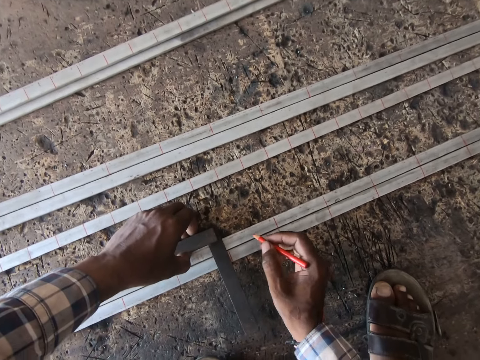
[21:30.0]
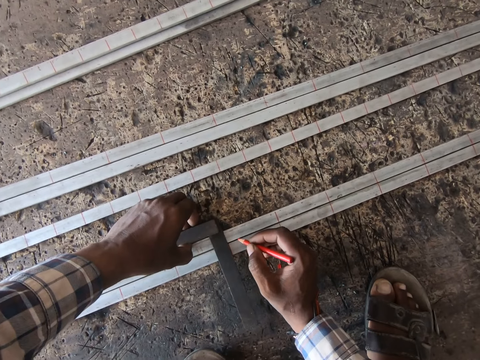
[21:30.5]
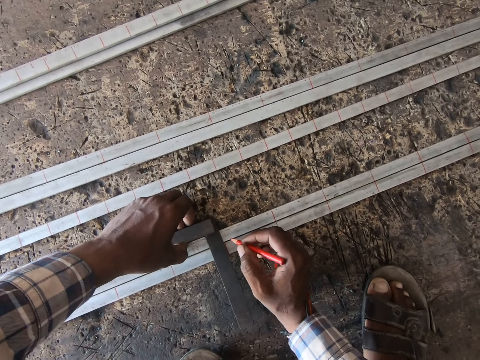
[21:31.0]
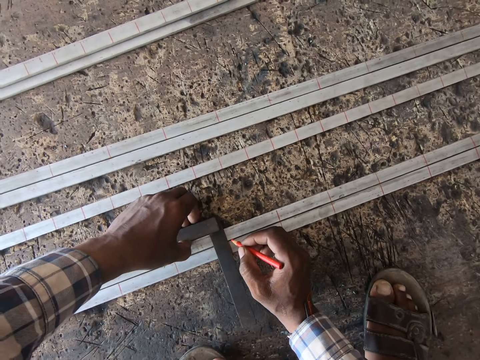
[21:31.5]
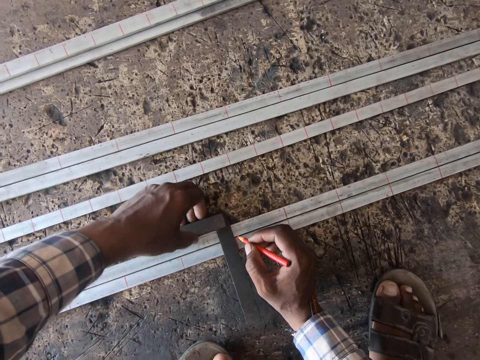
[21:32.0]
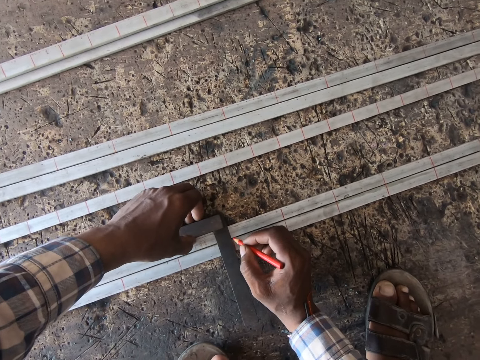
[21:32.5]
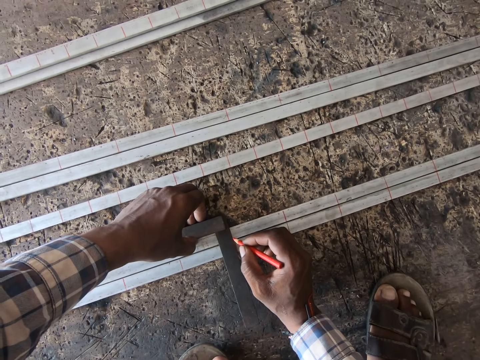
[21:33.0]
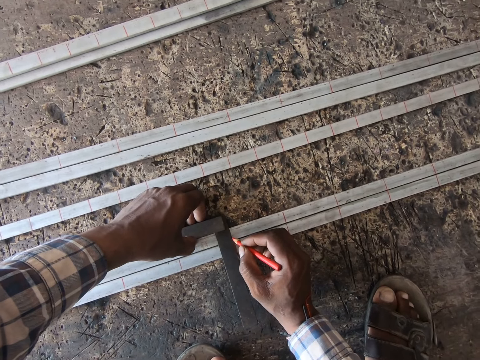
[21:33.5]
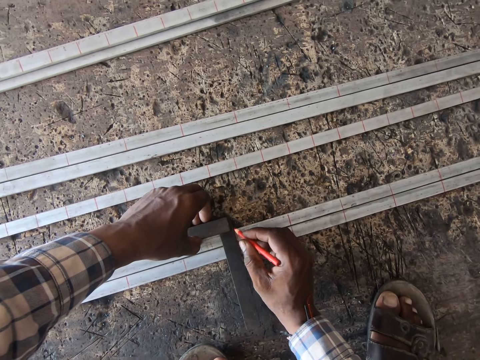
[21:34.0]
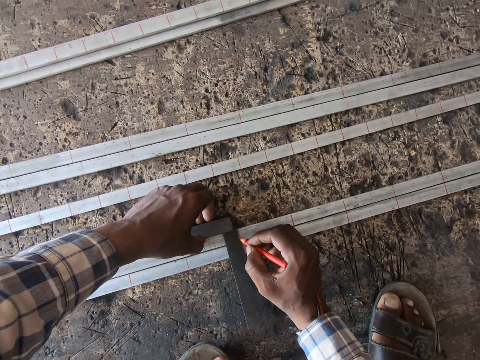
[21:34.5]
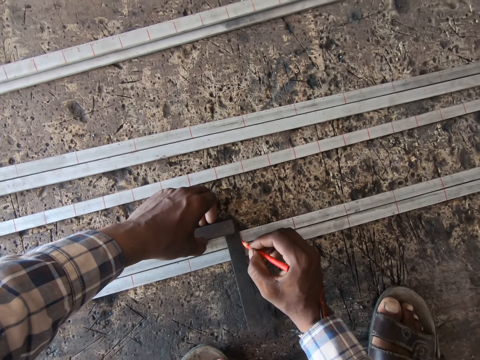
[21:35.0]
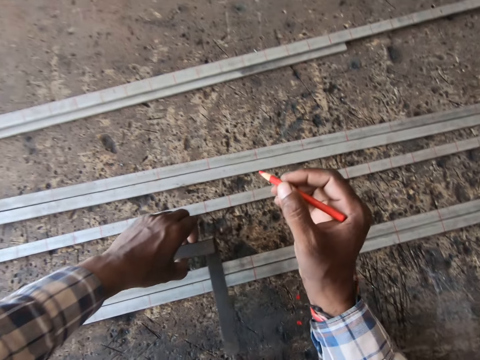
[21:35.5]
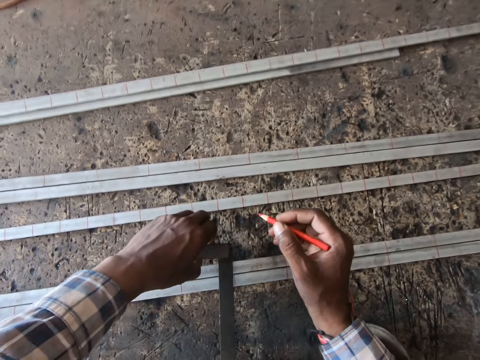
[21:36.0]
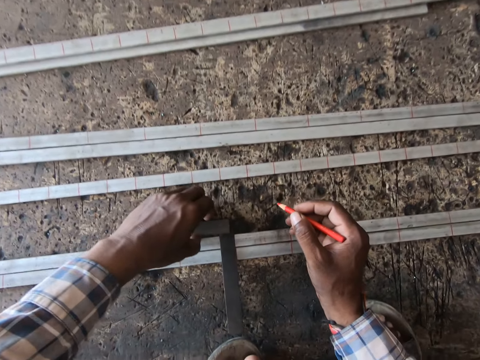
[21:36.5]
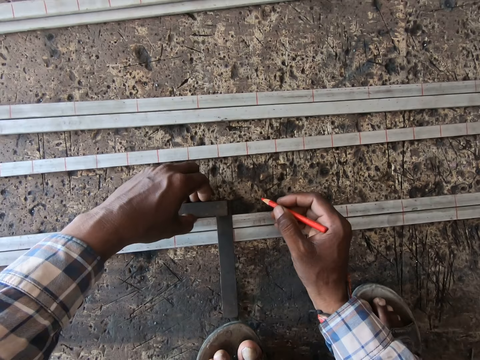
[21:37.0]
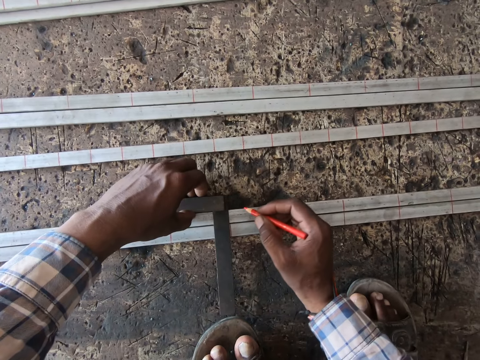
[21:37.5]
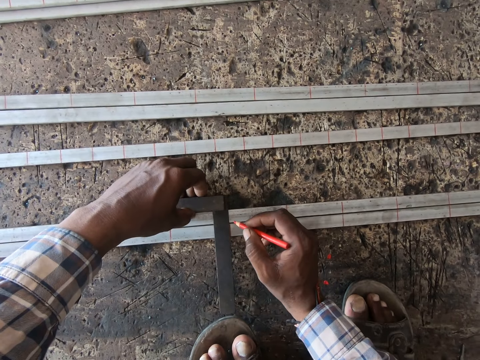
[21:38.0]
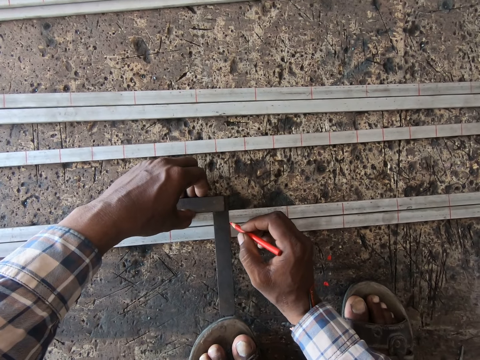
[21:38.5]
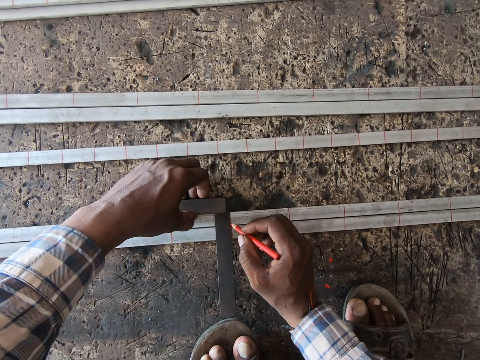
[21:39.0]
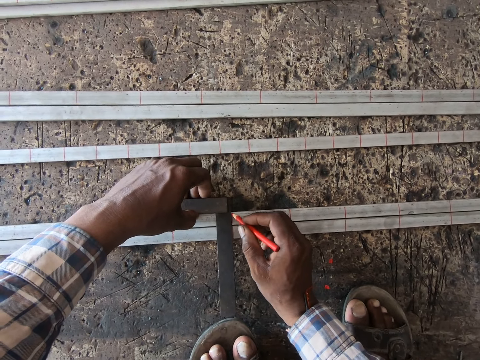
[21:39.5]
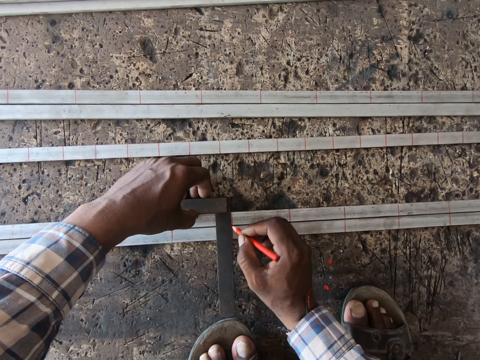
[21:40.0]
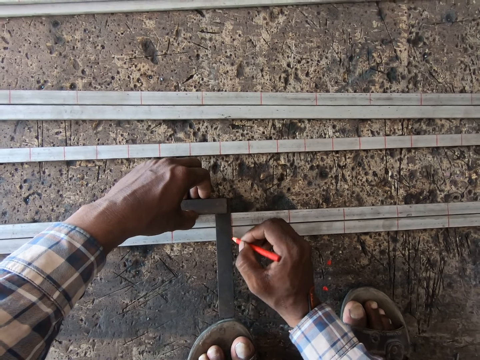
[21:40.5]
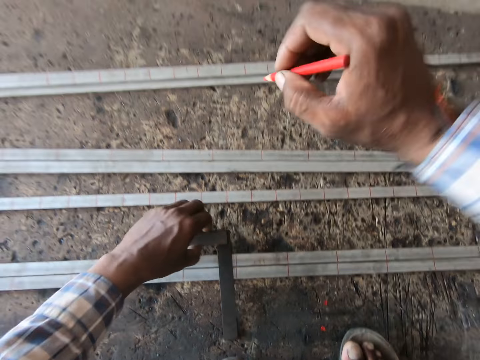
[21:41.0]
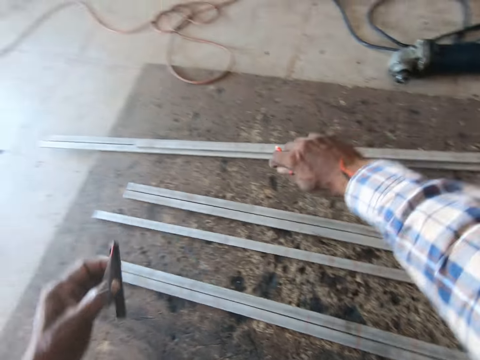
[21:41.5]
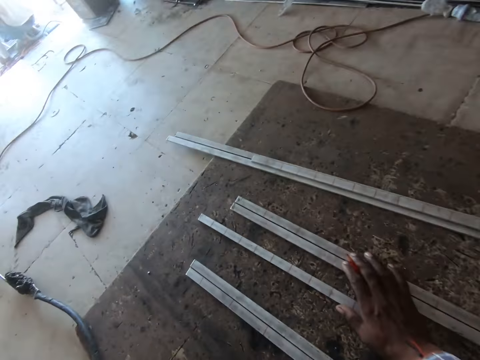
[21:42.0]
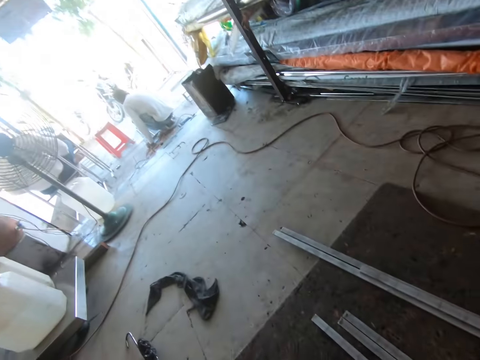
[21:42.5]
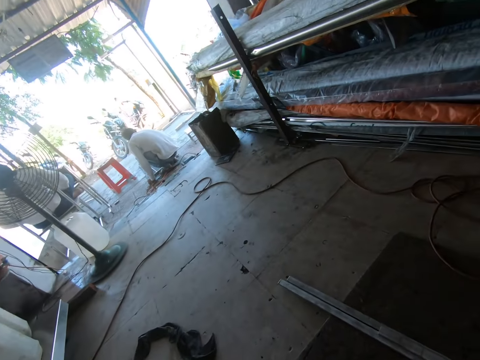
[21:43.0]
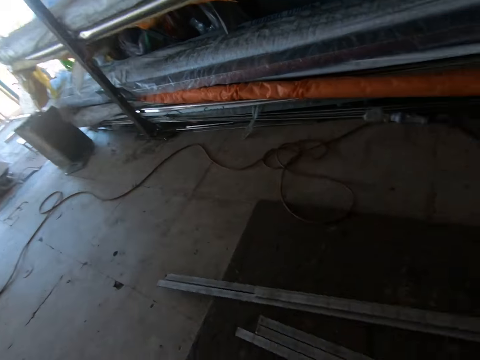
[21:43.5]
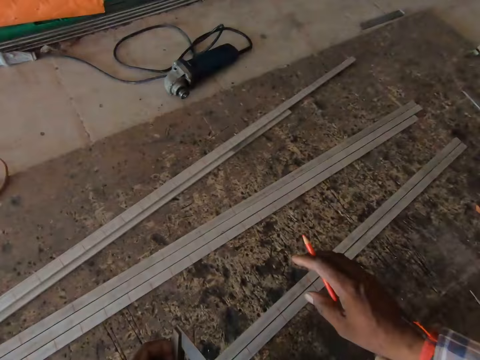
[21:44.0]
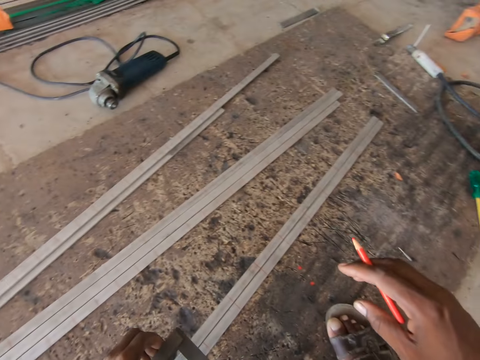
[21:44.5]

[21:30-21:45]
The camera wearer measures the metal rod with a try square tool. He marks the metal rods with the colored pencil in his right hand. He moves the try square on the metal rods with his left hand. He measures the metal rod with the try square tool. He marks the metal rods with the colored pencil in his right hand. He picks the try square from the metal rods with his left hand and moves the metal rods on the floor with his right hand. He looks around.

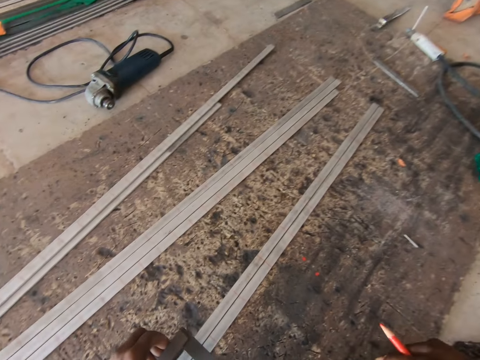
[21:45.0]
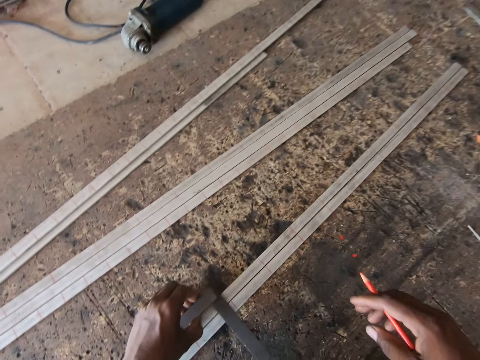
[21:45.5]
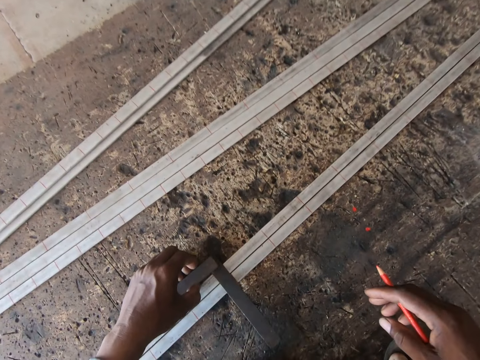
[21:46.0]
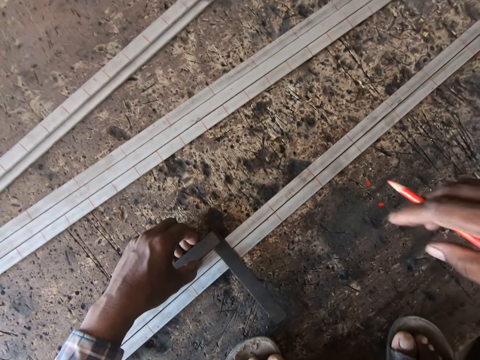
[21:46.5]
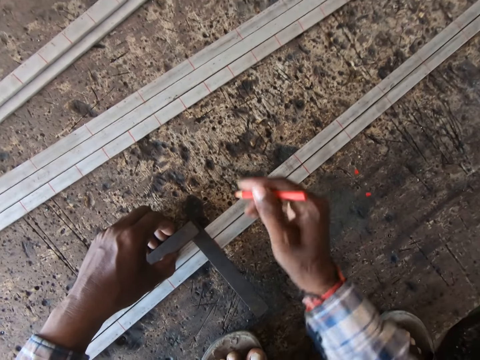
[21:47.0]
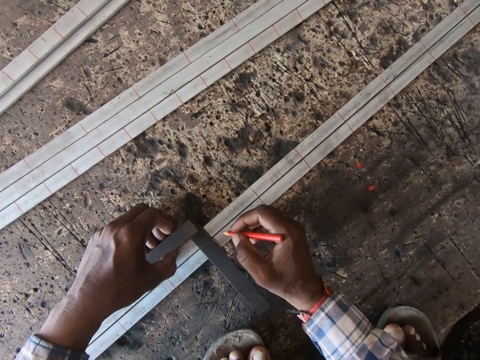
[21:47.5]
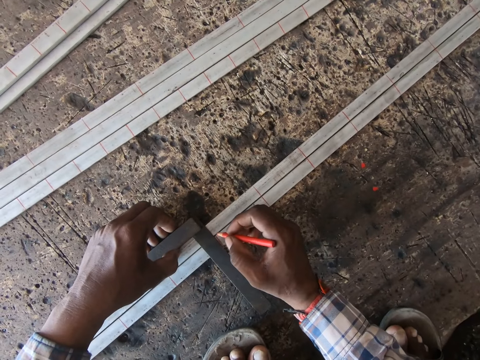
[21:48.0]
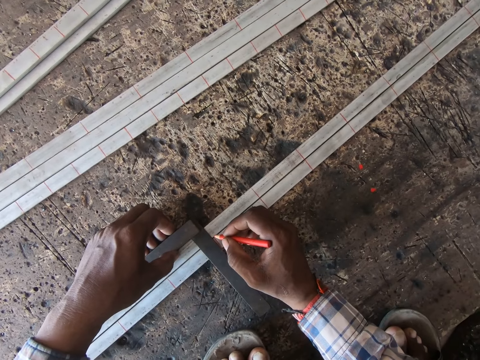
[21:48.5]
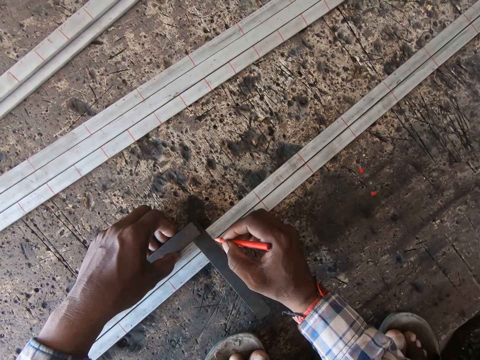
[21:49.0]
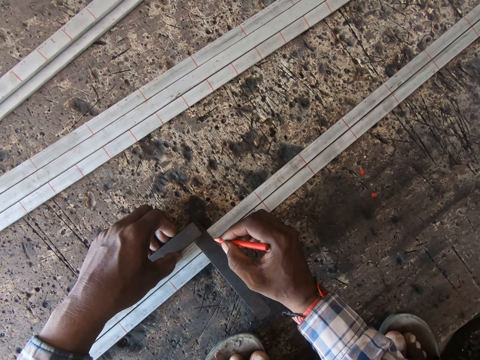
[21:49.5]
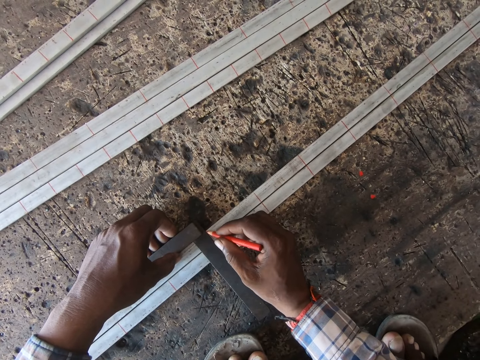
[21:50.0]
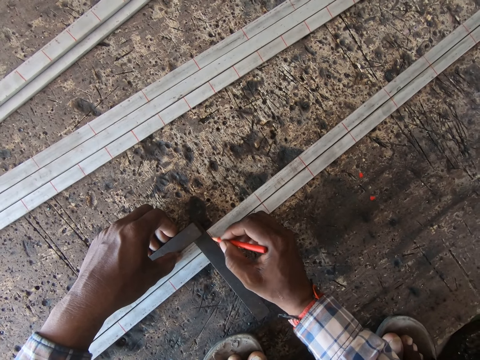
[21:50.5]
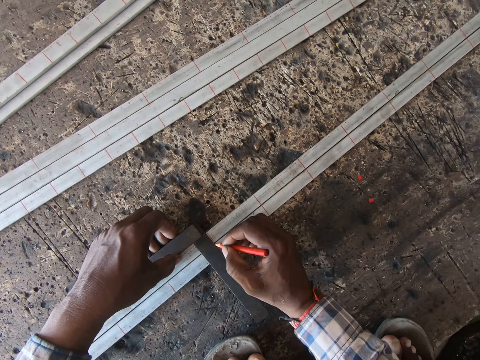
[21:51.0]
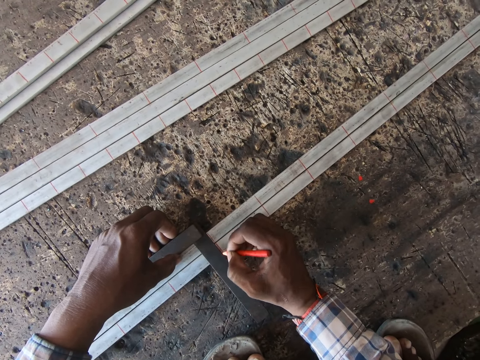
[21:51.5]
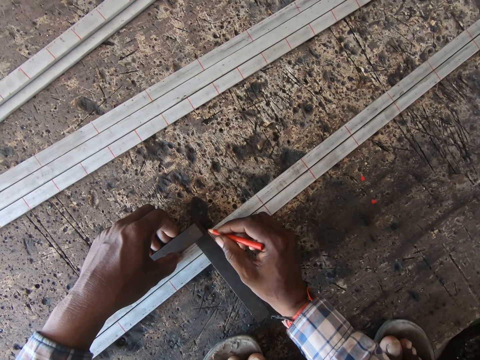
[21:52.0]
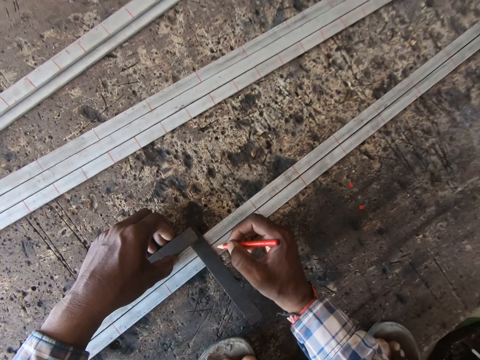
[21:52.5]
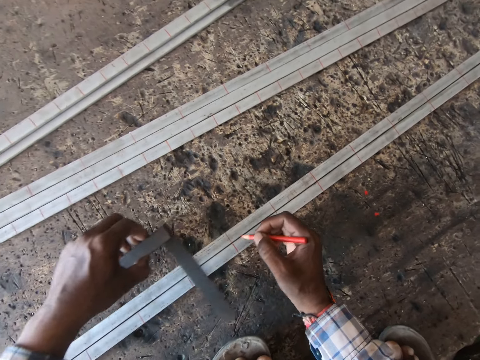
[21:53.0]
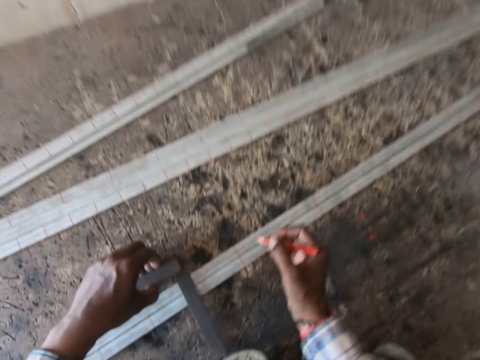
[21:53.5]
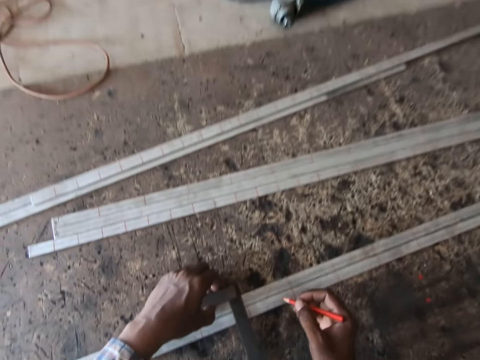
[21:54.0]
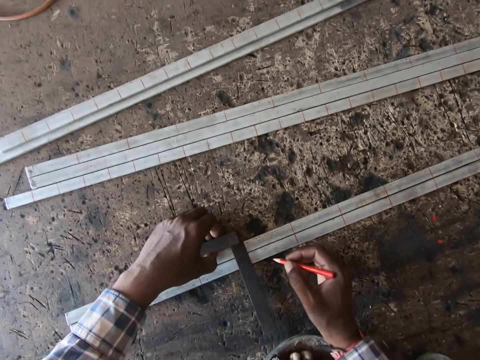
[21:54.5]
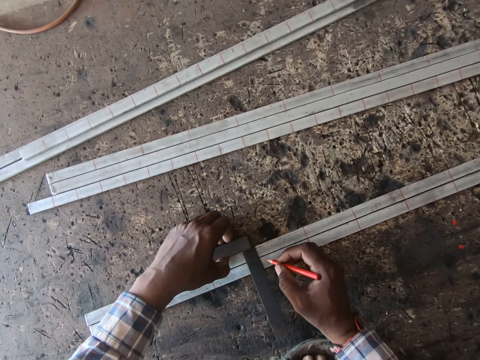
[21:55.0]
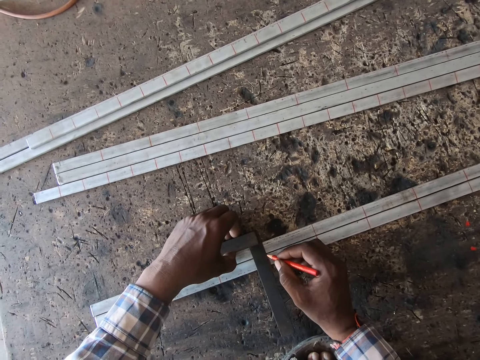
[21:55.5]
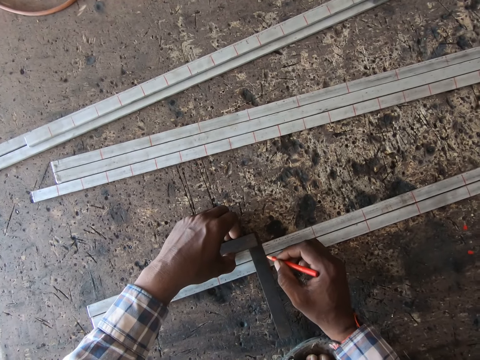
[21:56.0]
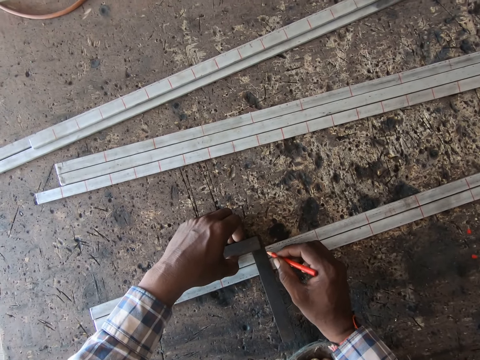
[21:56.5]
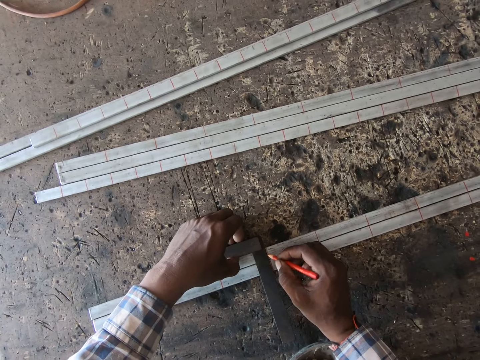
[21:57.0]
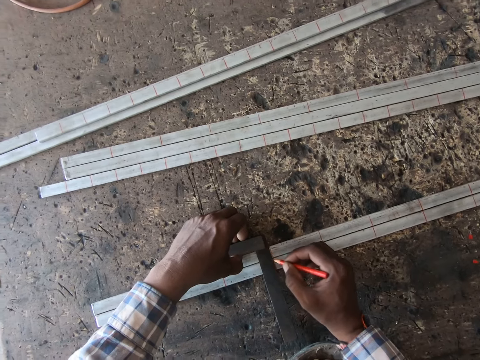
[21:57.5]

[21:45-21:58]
The camera wearer places the try square on the metal rods with his left hand. He measures the metal rod with the try square tool. He marks the metal rods with the colored pencil in his right hand. He moves the try square on the metal rods with his left hand. He measures the metal rod with the try square tool. He marks the metal rods with the colored pencil in his right hand.
